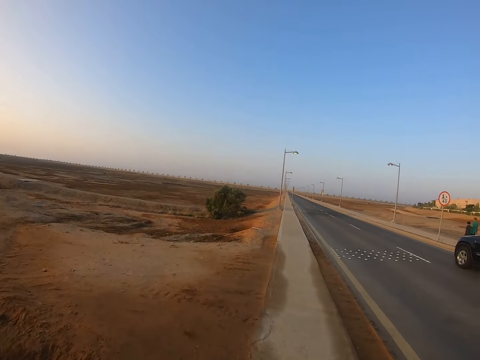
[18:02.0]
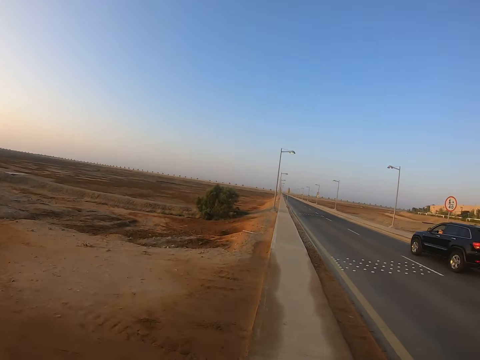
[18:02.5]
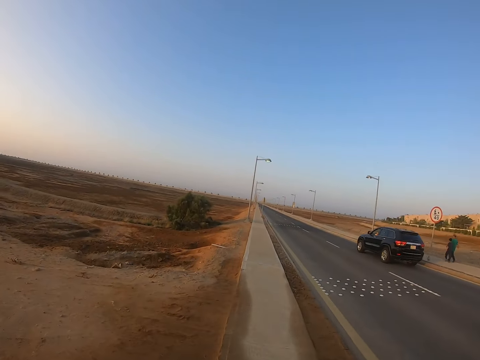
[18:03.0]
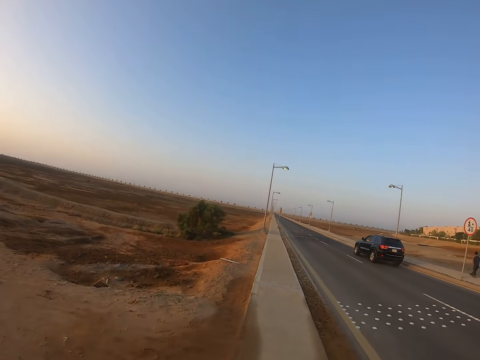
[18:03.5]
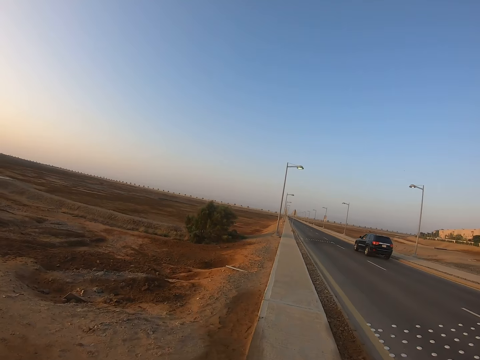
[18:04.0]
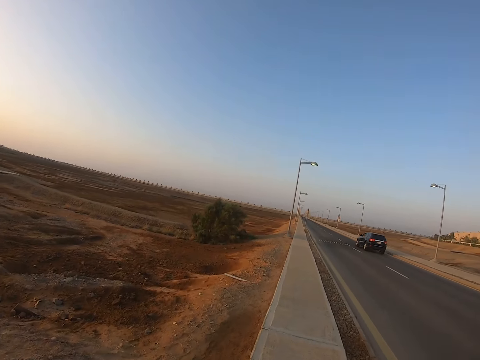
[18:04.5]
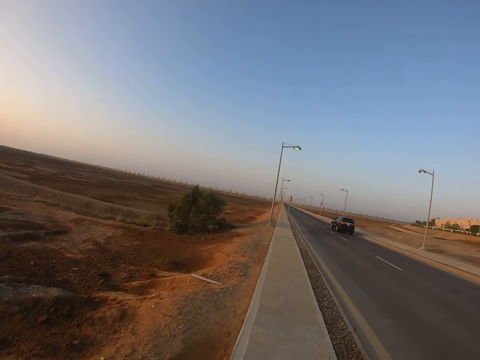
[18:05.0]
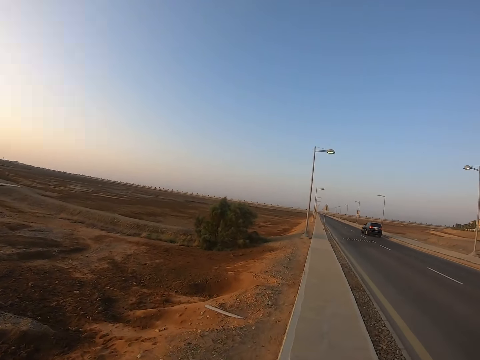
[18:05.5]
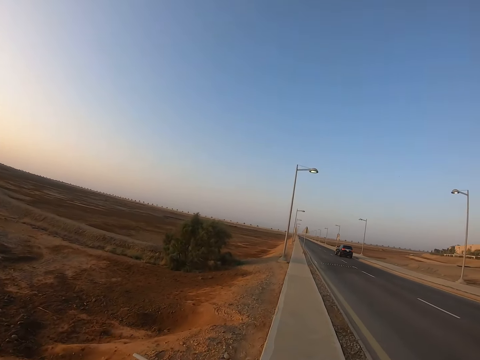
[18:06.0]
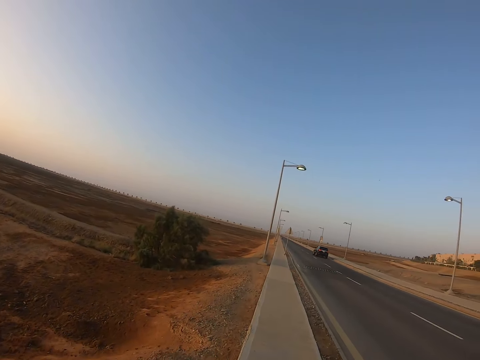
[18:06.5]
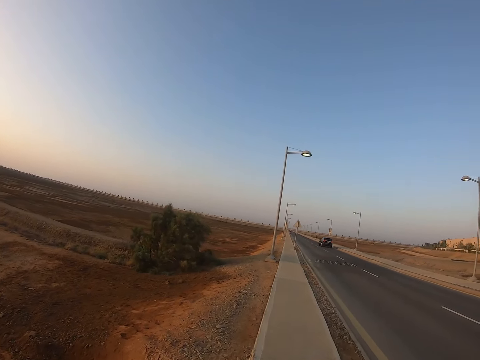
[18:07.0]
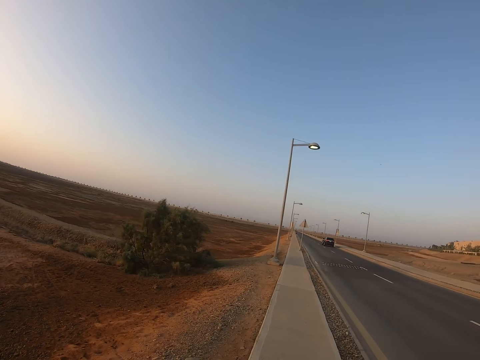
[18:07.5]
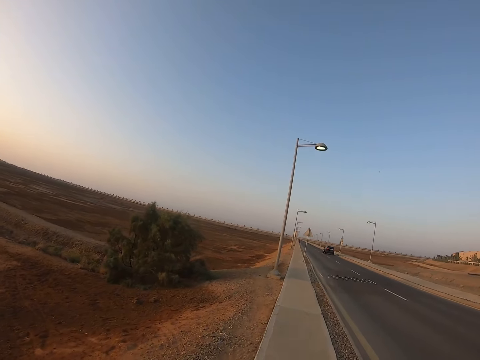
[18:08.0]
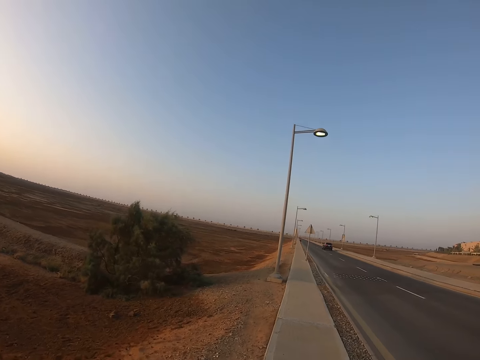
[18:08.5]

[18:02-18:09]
The camera wearer slows down.

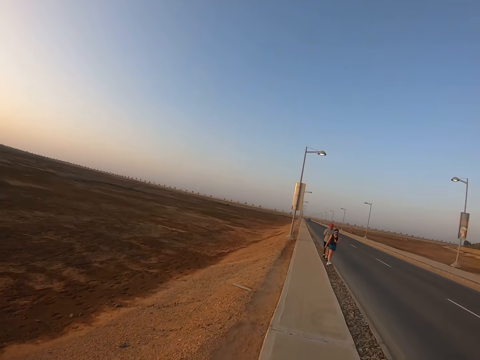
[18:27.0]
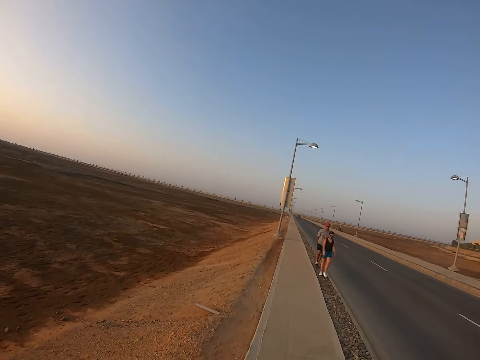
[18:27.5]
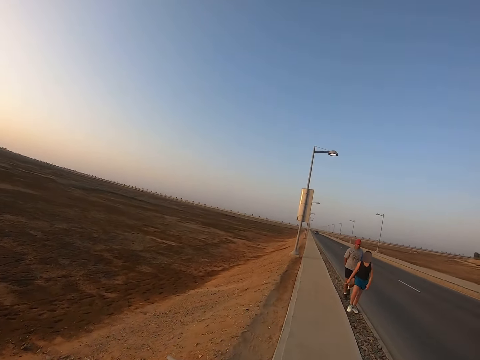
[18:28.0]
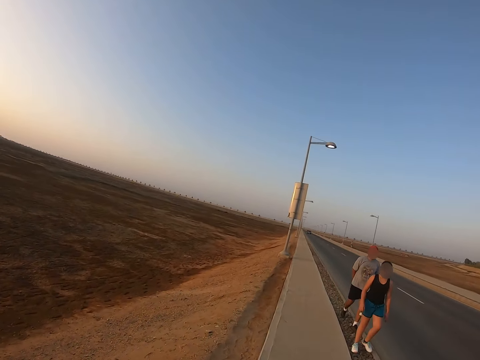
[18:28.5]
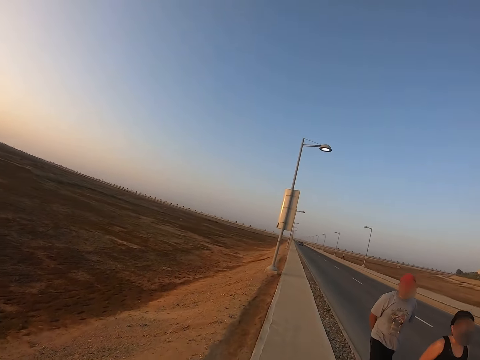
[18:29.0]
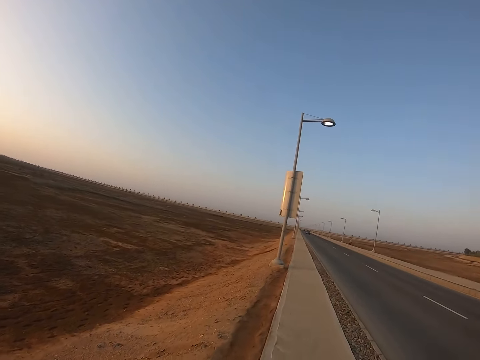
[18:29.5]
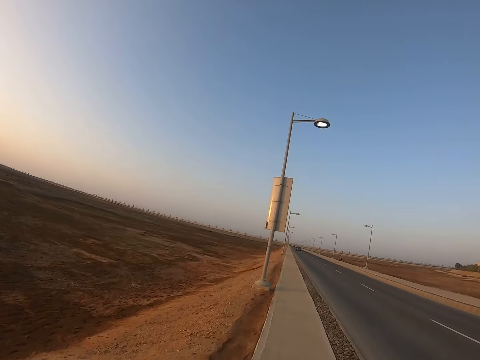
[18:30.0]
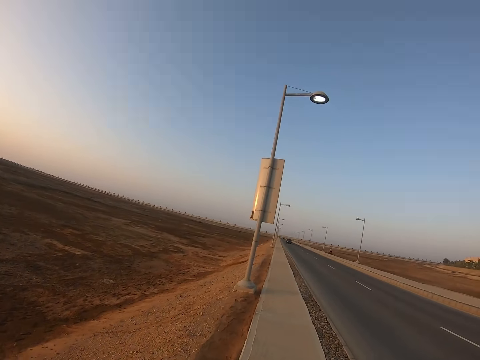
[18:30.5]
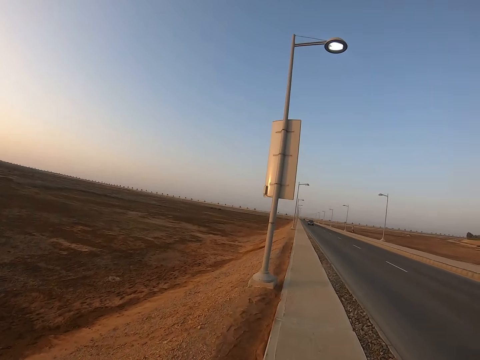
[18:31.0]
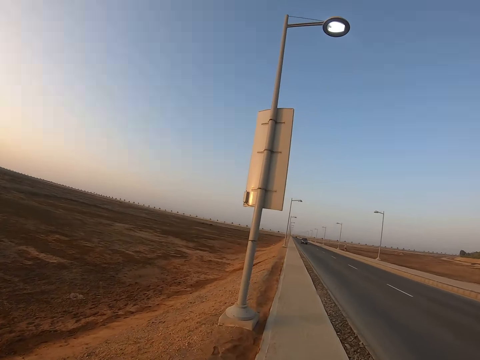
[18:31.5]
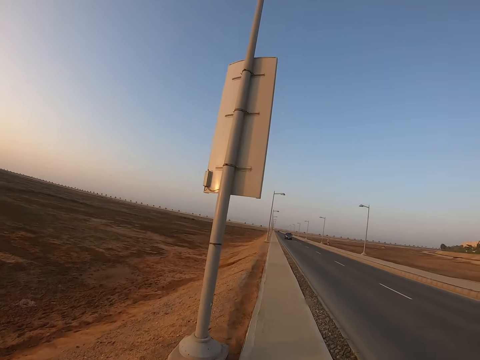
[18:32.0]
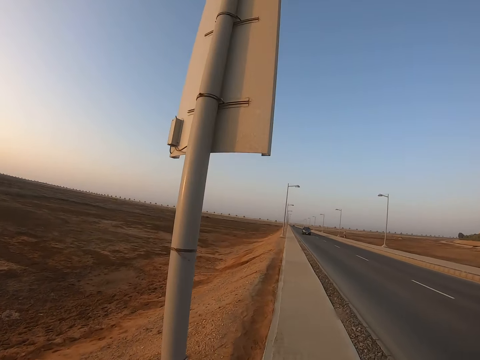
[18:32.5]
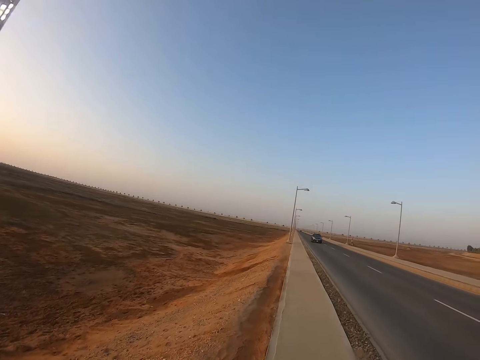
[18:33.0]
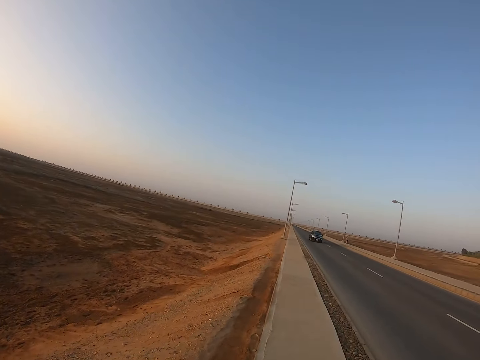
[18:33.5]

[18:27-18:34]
A man walks past the camera wearer. The man walks past a lady.

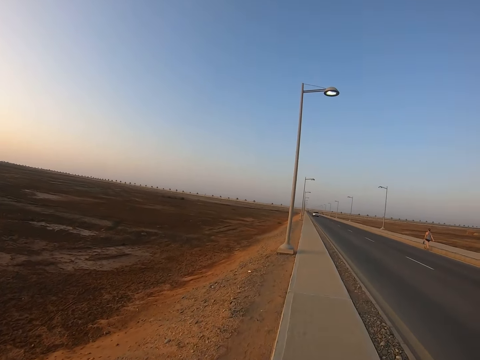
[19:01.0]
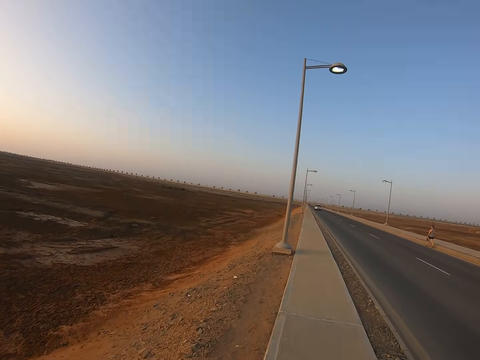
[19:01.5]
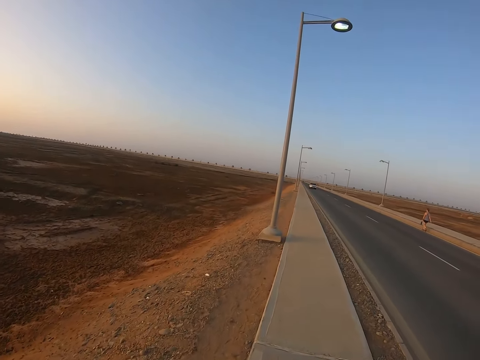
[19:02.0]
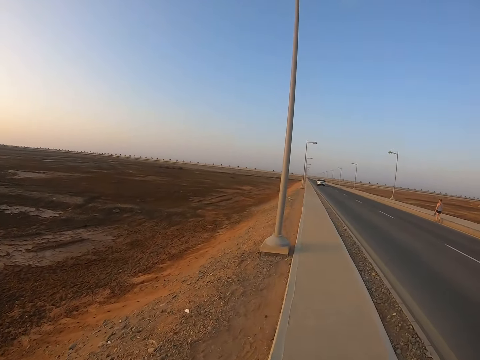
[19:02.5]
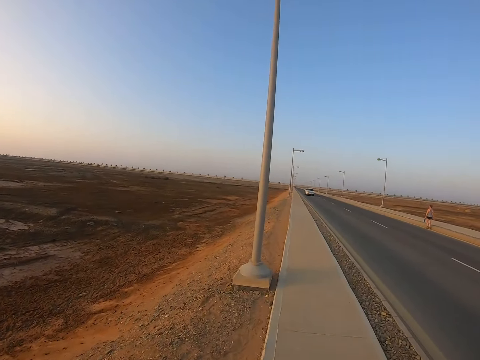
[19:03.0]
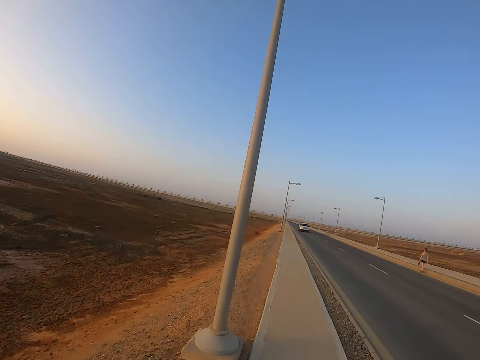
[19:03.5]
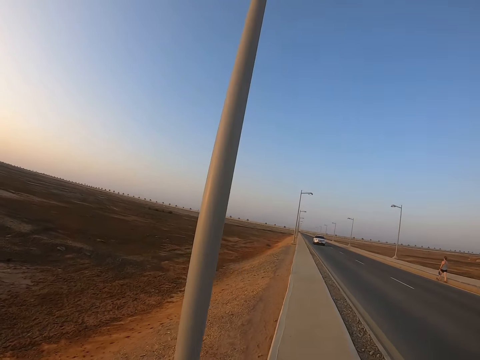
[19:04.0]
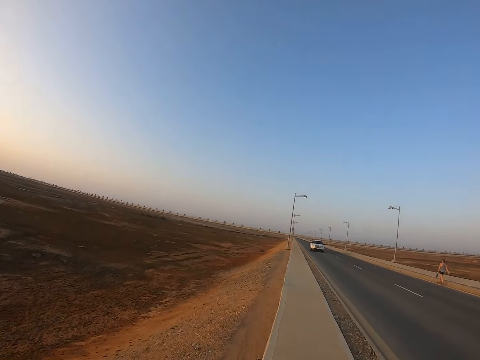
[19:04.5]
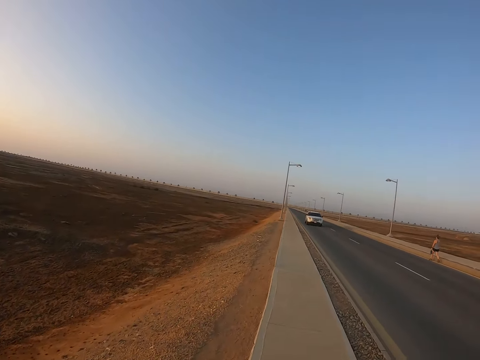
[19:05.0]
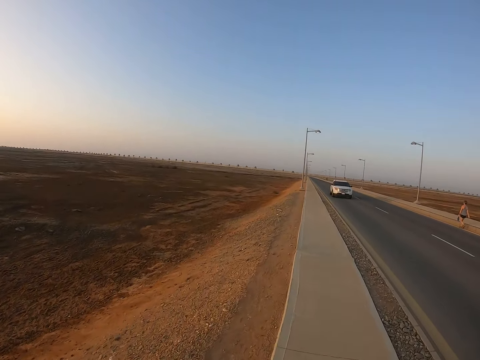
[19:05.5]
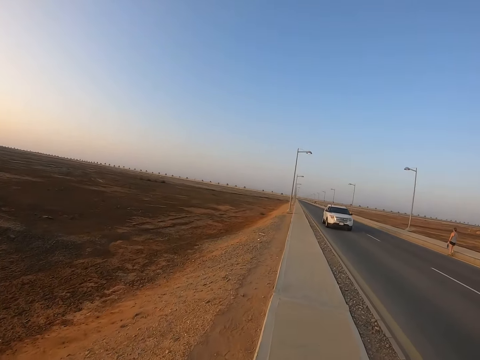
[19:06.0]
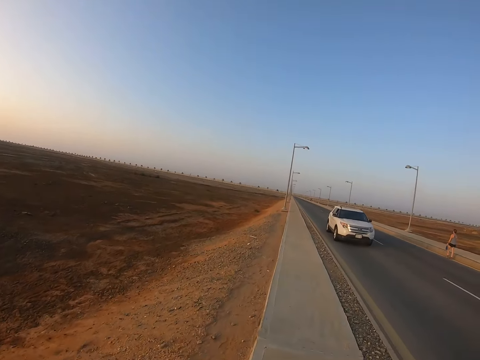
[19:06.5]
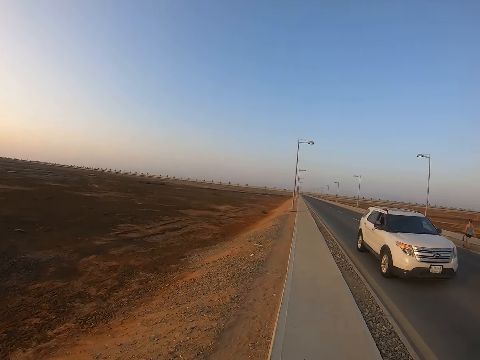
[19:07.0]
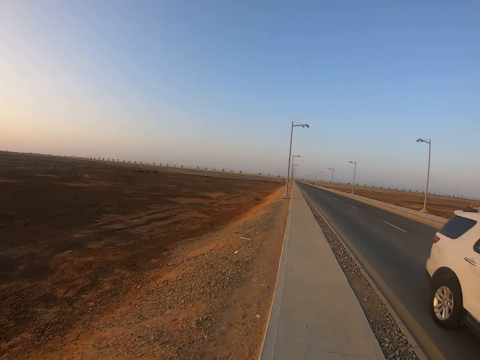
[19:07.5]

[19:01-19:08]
A lady walks down the street.

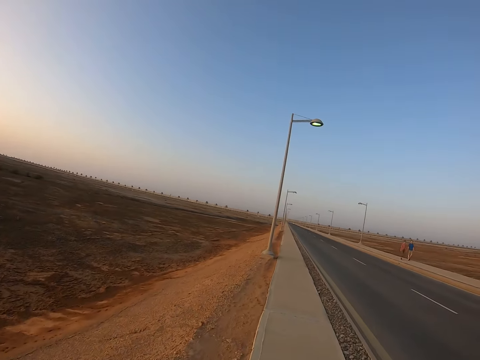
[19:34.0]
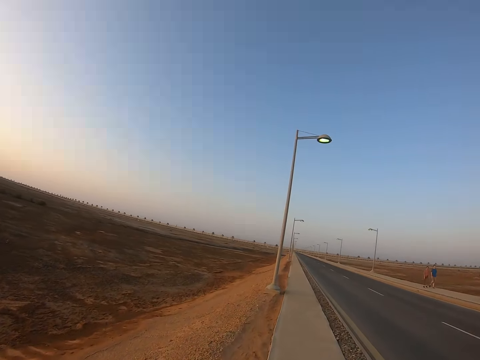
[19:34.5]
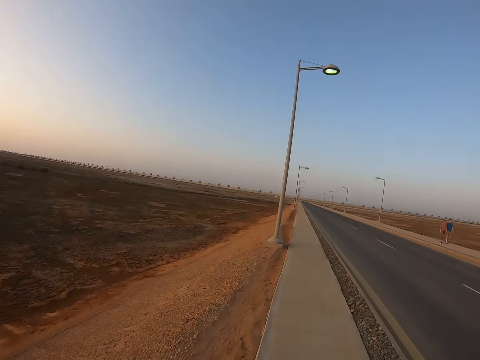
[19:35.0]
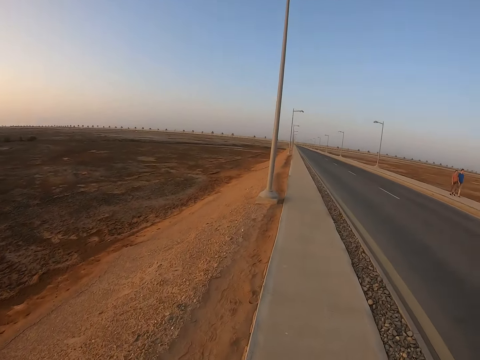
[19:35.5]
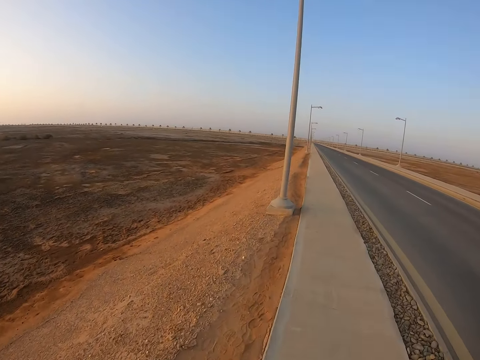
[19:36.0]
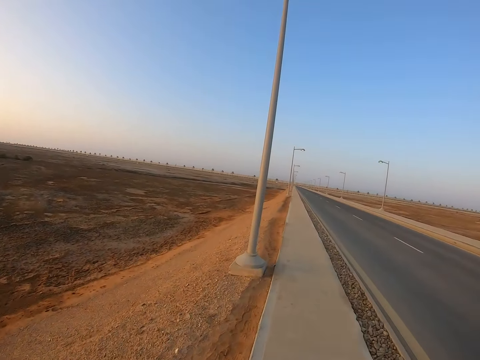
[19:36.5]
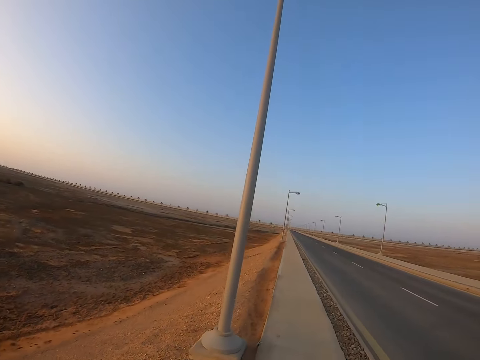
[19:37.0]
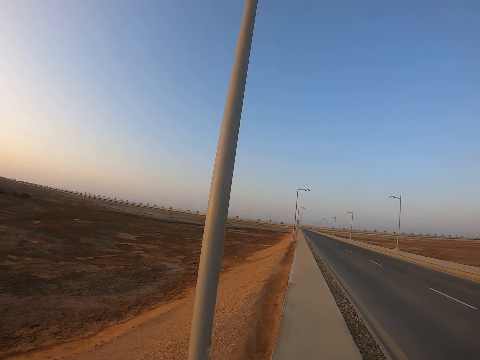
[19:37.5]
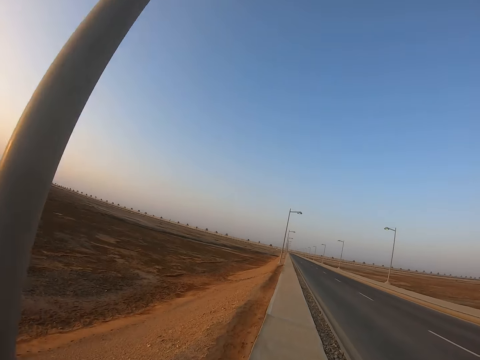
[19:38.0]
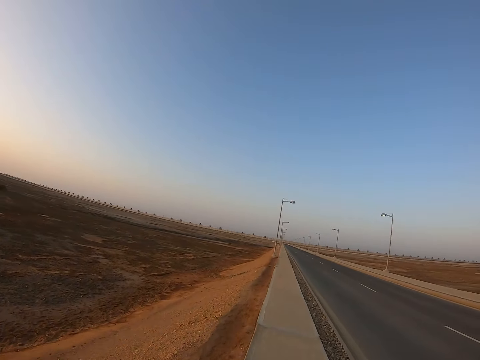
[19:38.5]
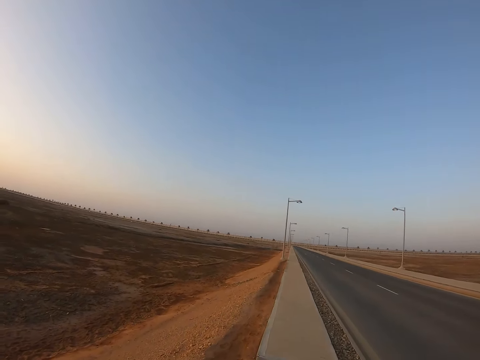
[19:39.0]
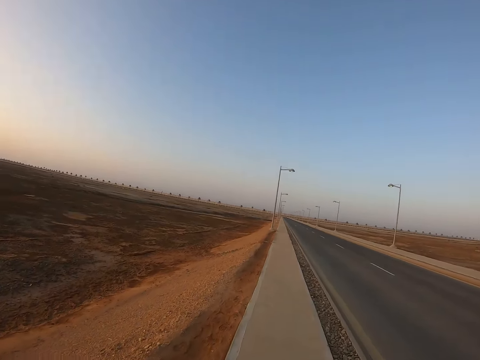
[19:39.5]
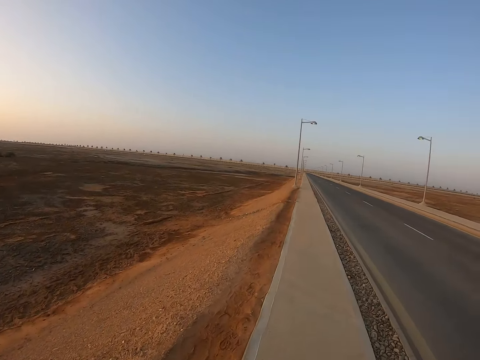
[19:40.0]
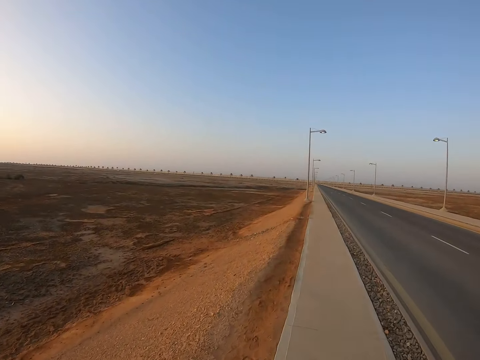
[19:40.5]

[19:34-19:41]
A pedestrian walks past the camera wearer. Another pedestrian walks past the camera wearer.
